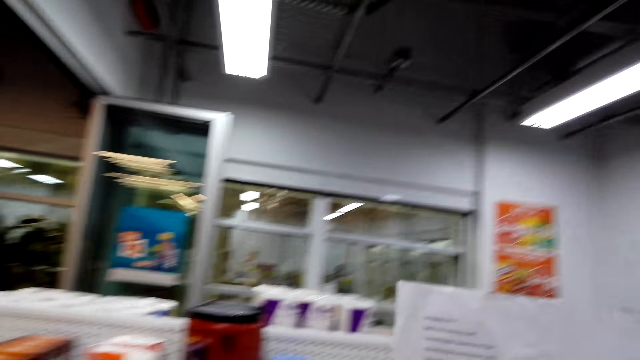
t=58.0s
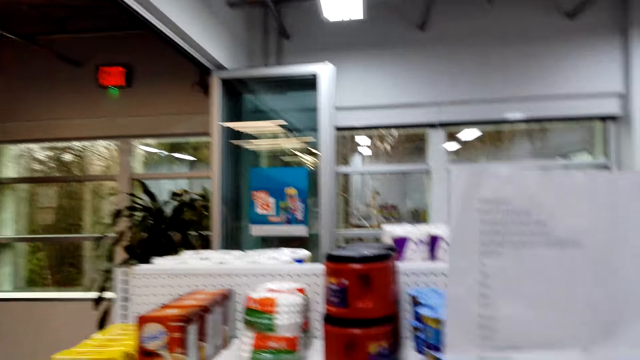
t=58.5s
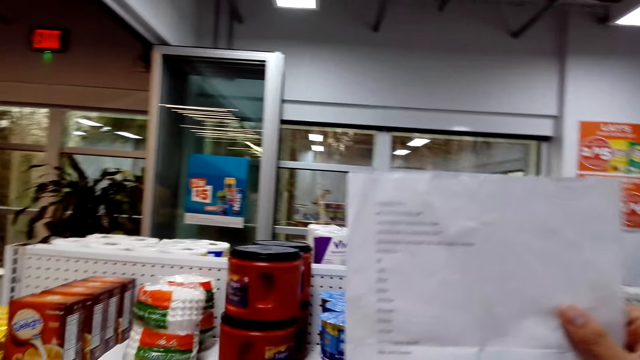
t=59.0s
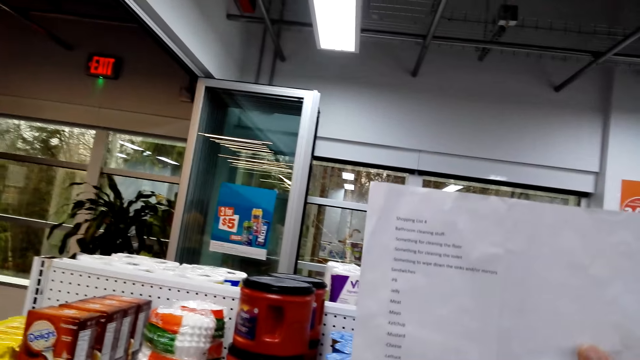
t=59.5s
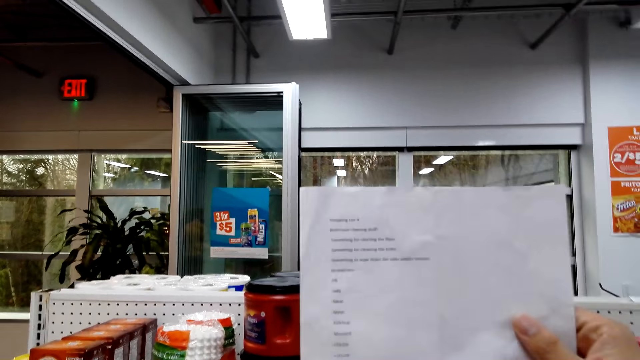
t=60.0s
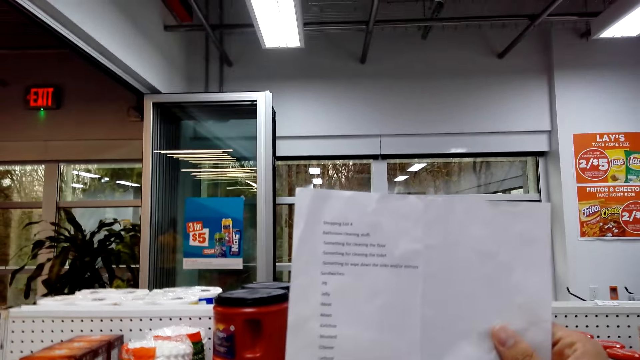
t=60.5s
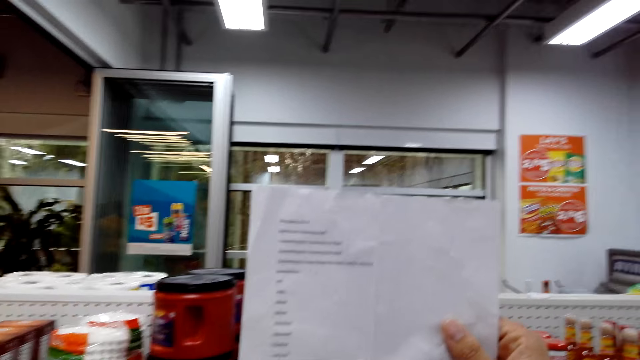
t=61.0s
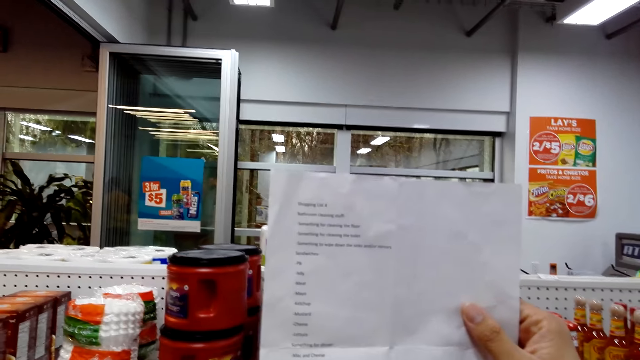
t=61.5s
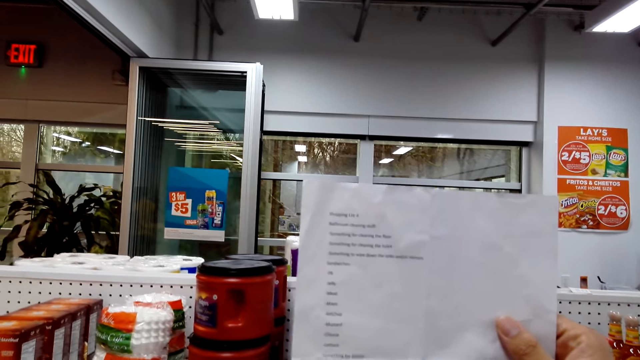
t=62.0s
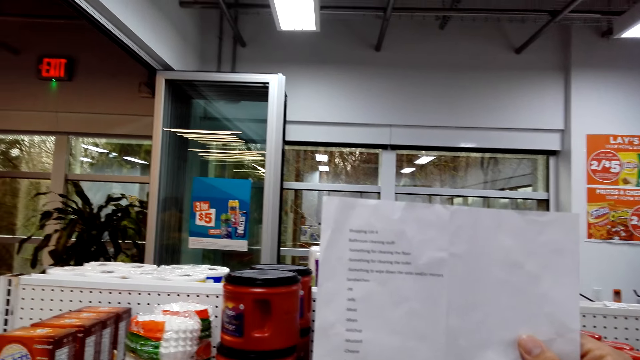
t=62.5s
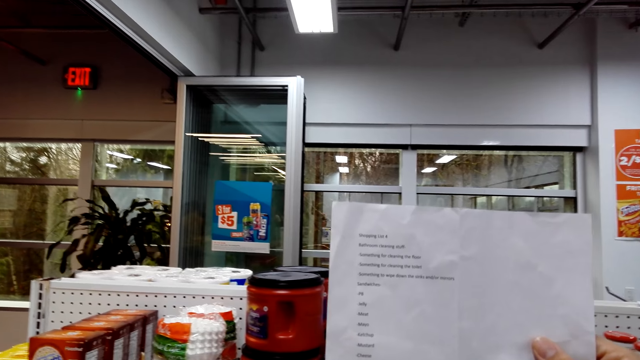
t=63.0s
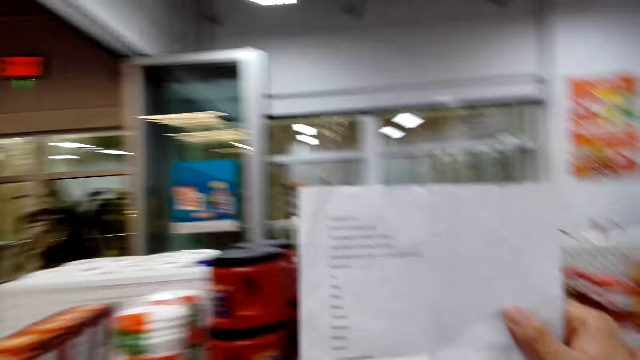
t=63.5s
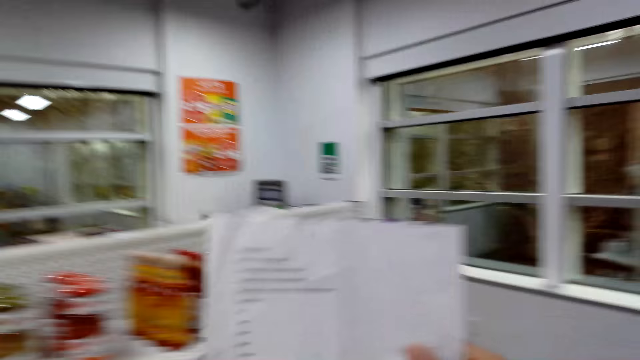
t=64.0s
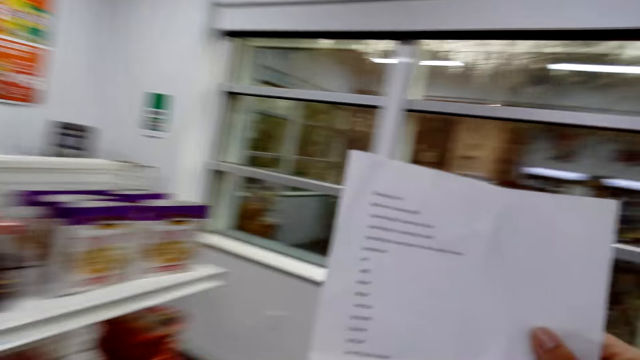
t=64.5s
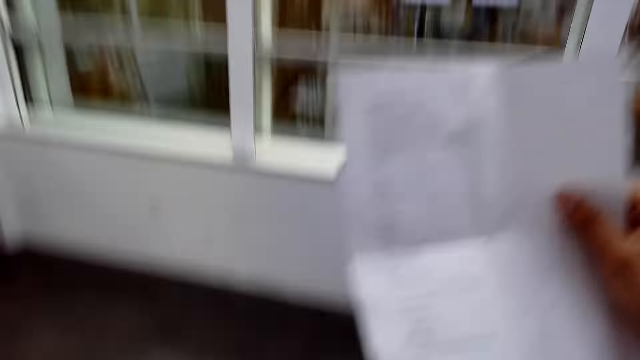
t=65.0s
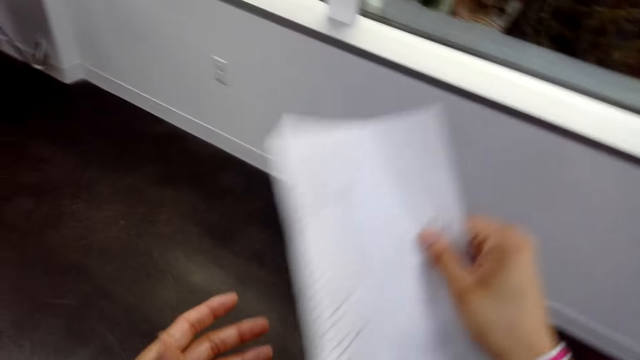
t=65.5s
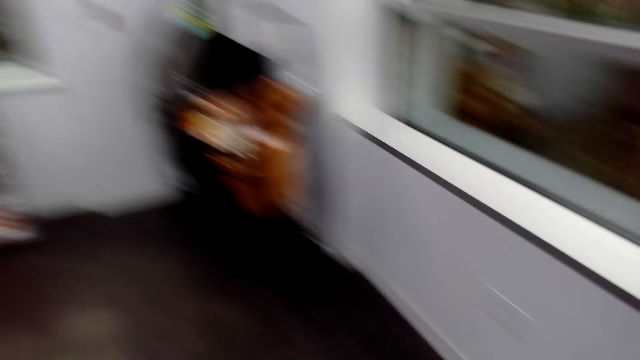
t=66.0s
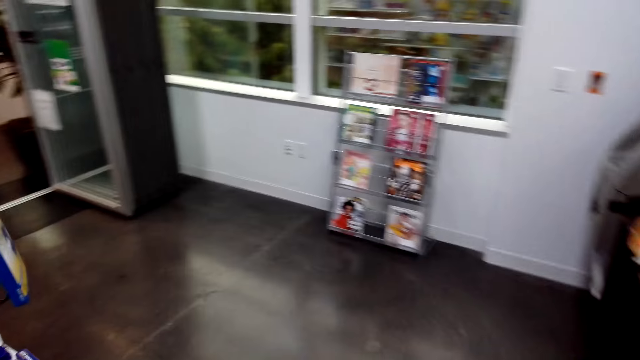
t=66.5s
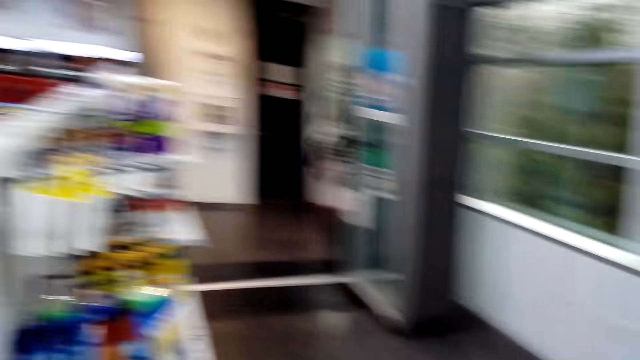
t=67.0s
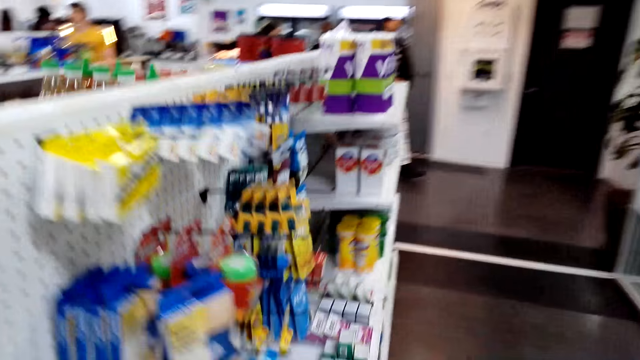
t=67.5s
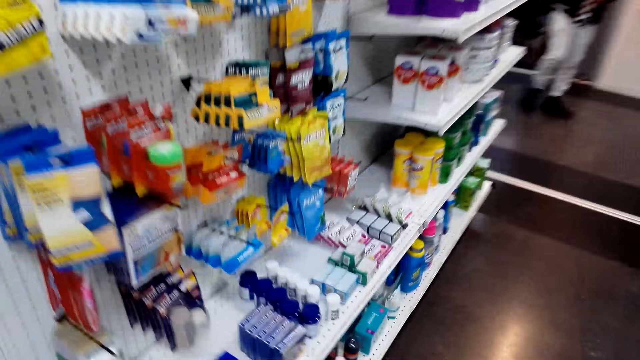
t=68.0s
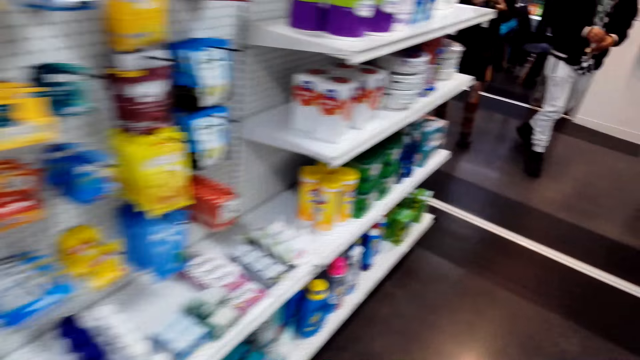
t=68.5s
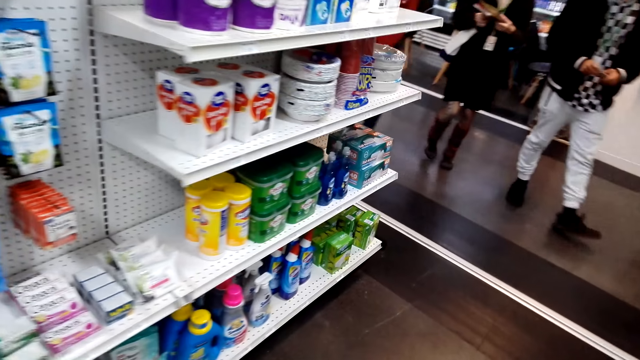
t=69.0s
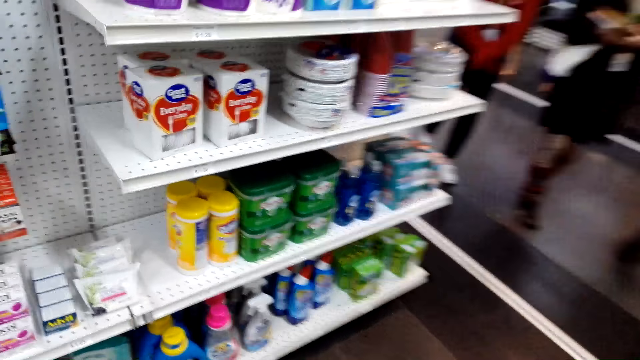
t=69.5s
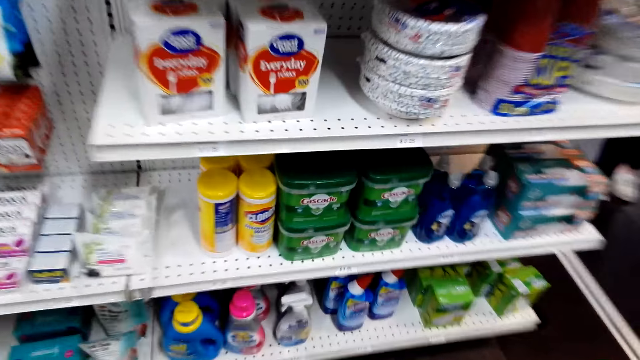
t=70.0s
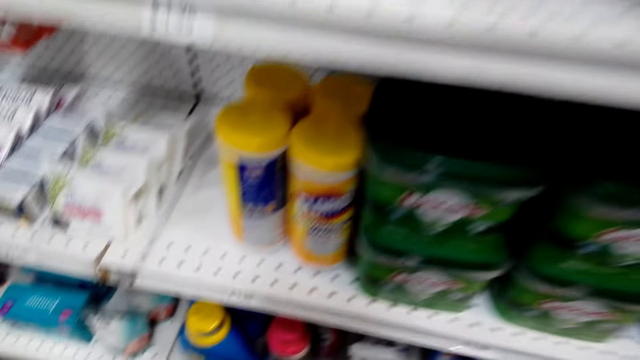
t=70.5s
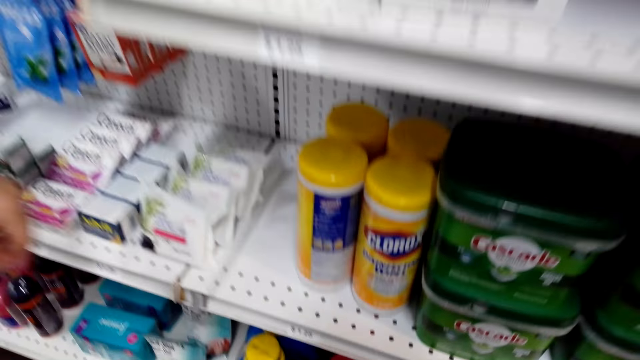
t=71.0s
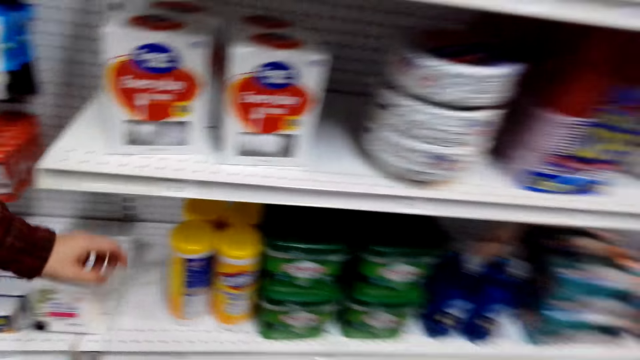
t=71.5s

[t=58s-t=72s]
The camera wearer touches paper. They walk.

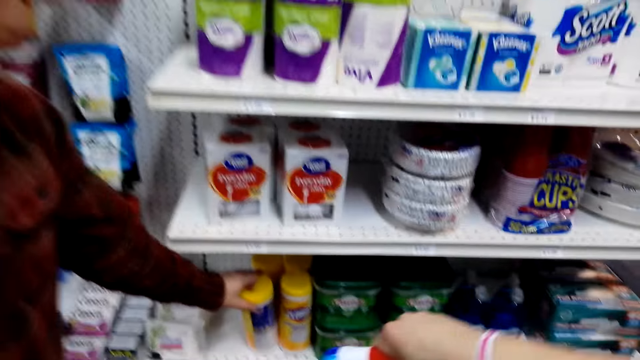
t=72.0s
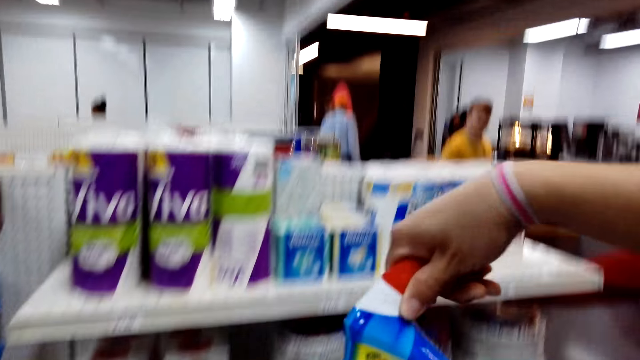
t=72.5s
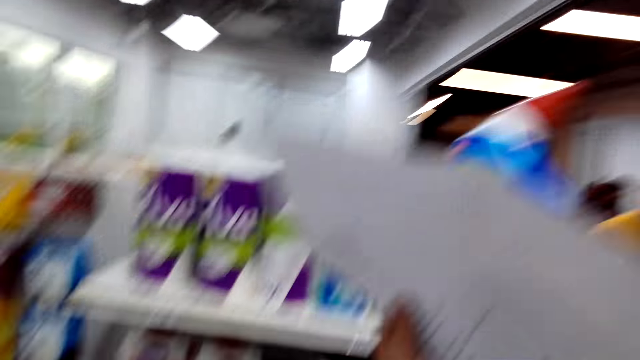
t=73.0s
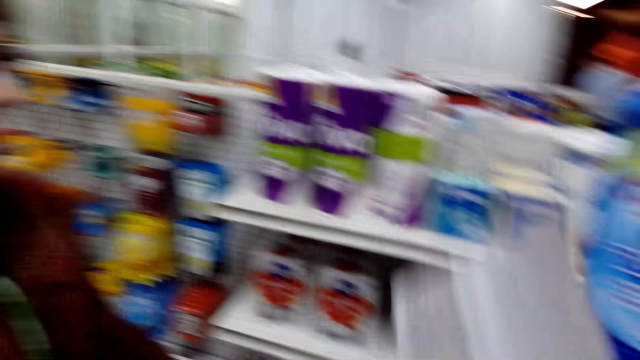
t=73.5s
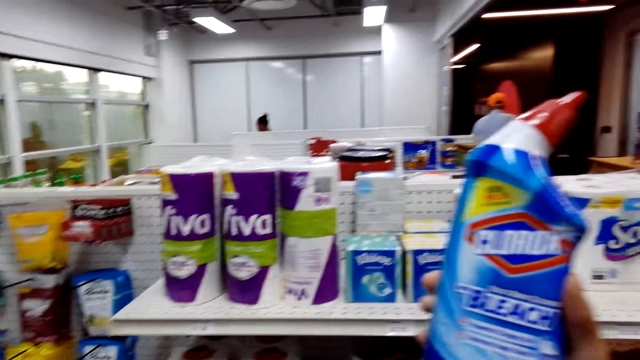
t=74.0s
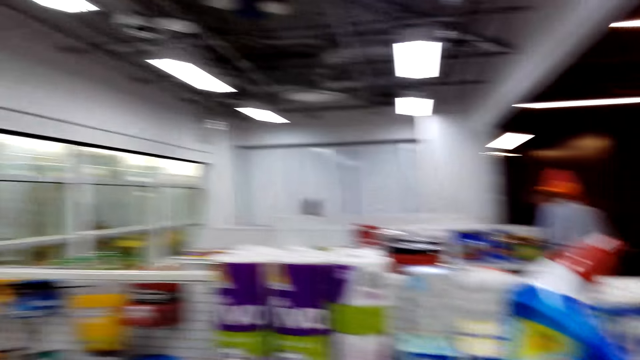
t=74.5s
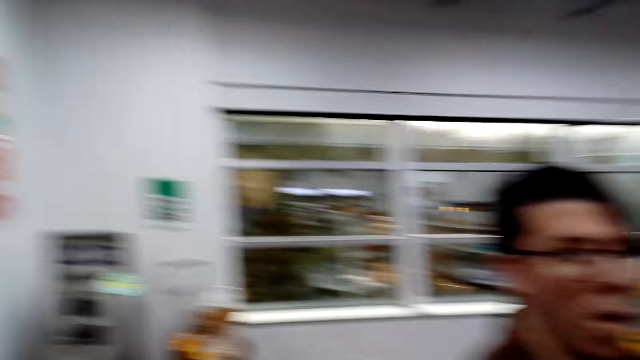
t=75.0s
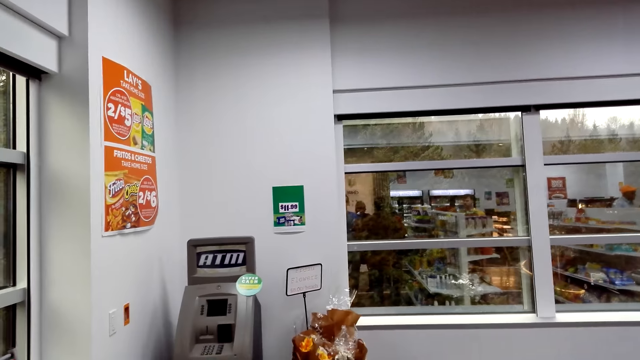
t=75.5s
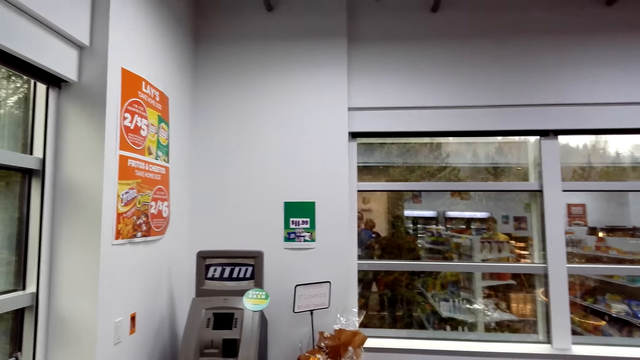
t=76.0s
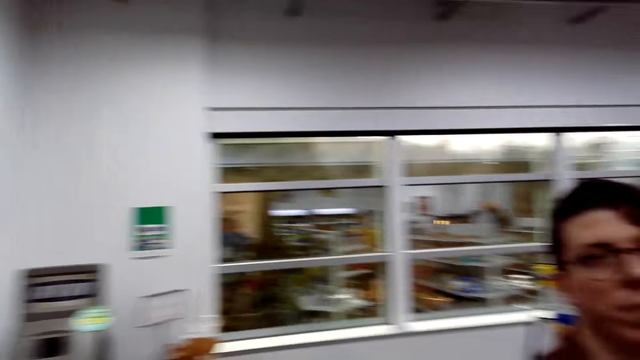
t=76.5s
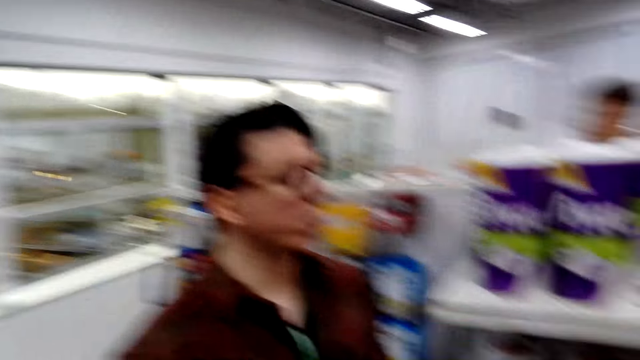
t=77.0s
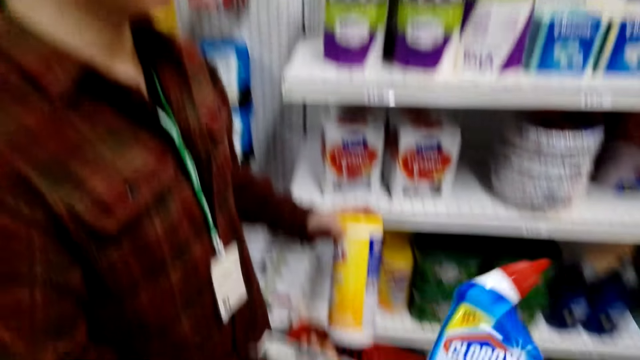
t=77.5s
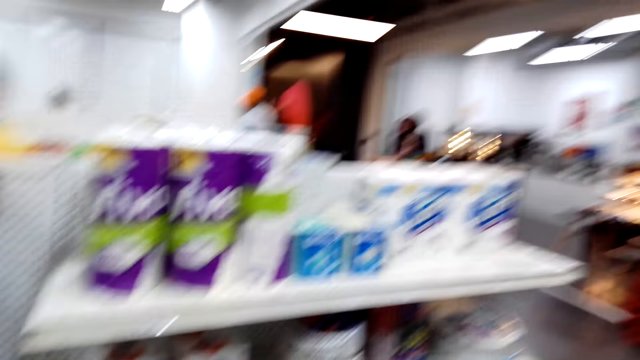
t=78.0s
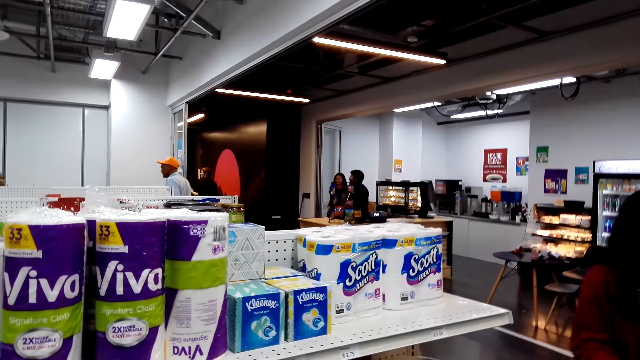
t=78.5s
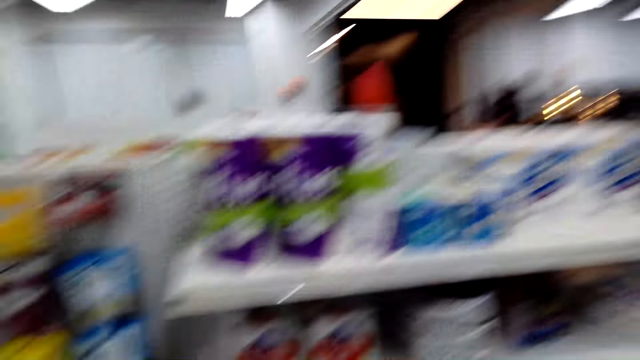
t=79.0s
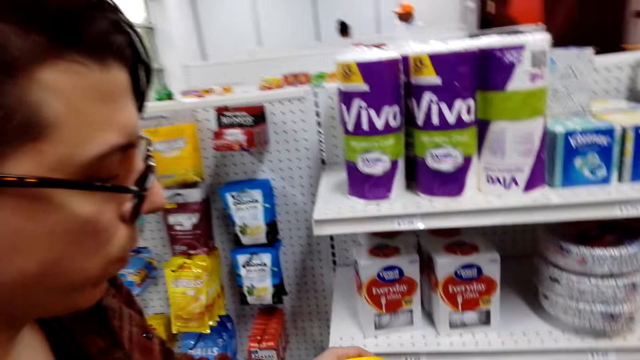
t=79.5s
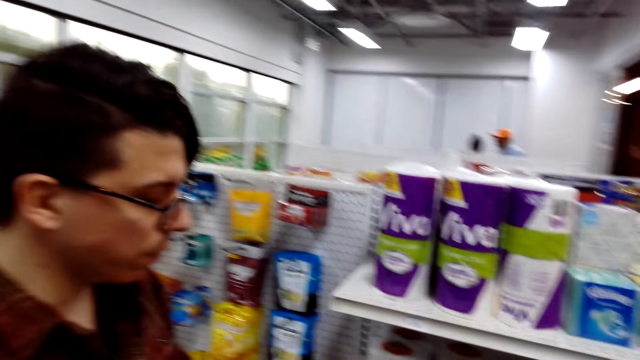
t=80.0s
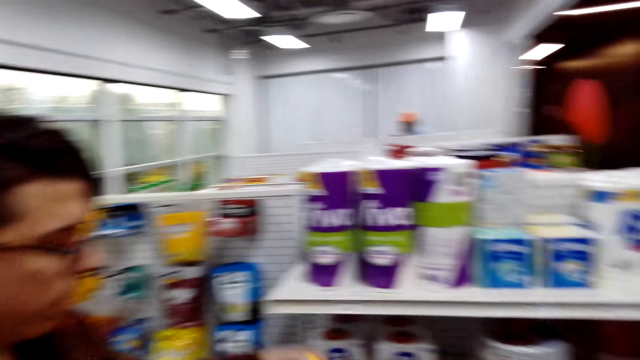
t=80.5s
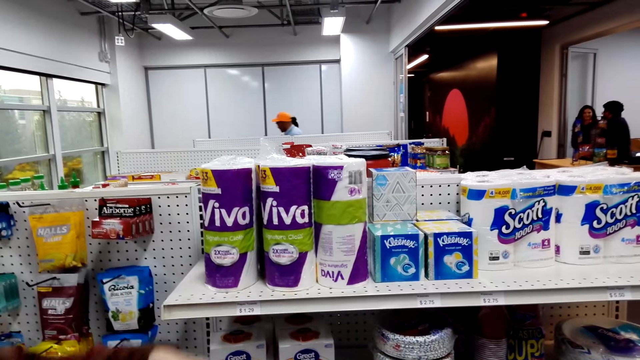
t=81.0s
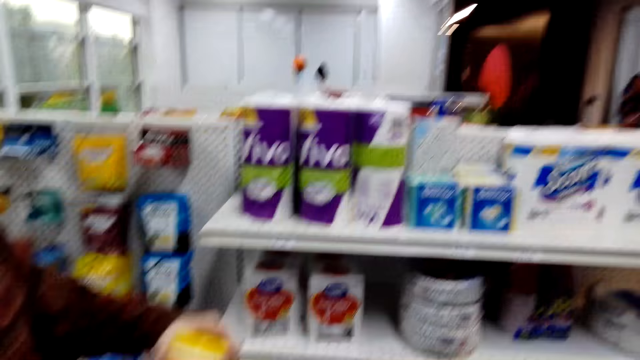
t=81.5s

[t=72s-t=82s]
The camera wearer watches the background. They pick up a toilet cleaner.
